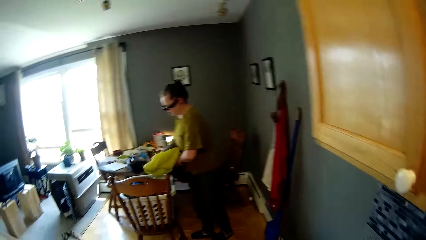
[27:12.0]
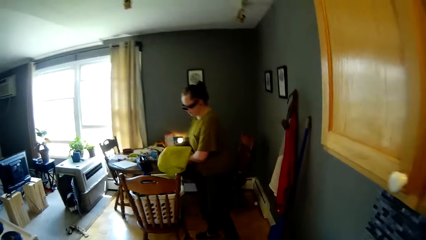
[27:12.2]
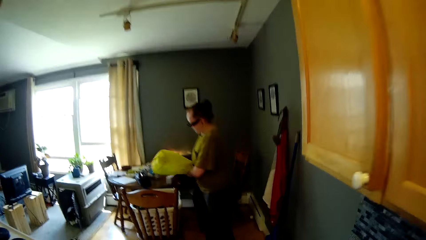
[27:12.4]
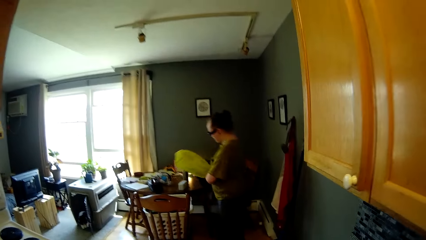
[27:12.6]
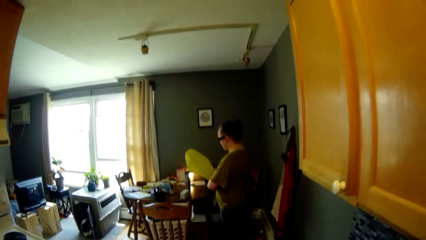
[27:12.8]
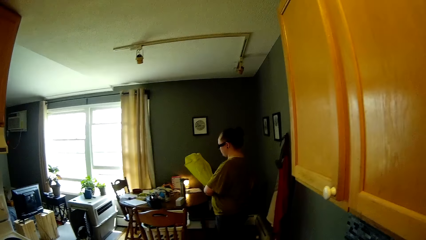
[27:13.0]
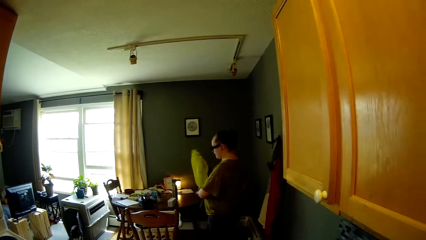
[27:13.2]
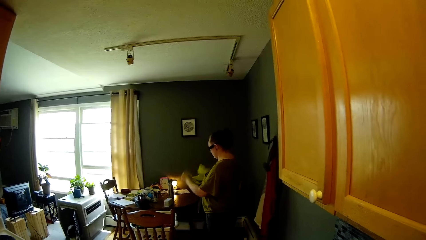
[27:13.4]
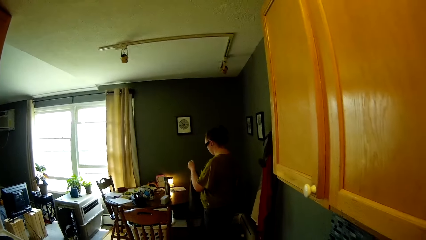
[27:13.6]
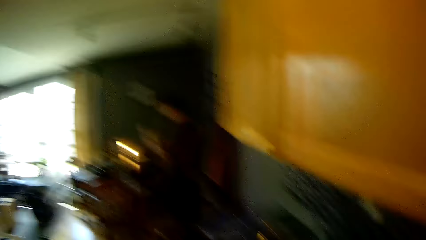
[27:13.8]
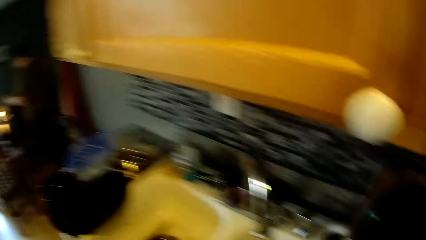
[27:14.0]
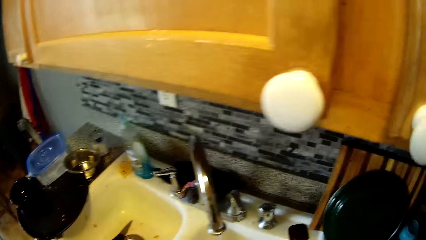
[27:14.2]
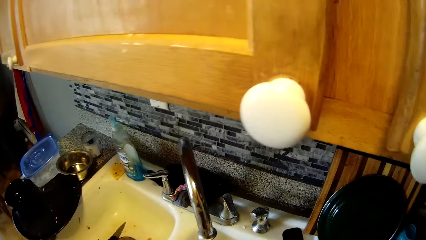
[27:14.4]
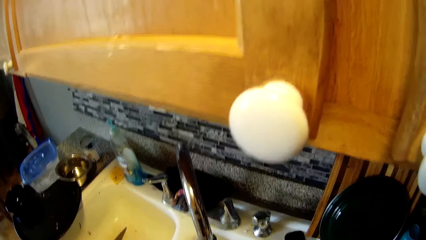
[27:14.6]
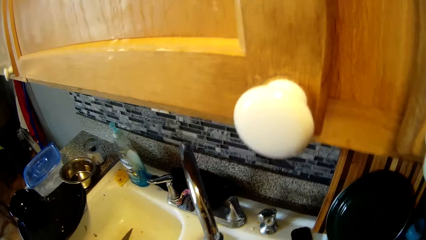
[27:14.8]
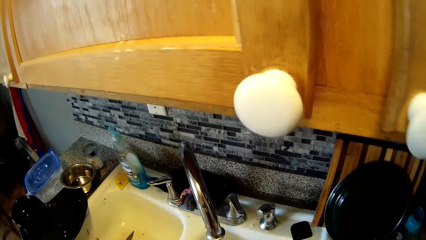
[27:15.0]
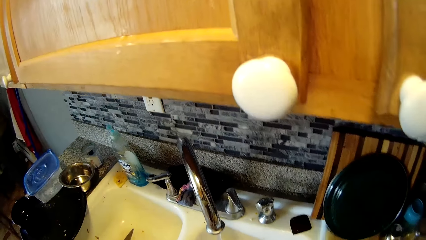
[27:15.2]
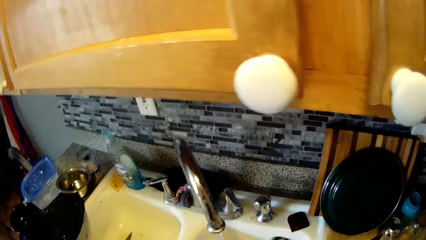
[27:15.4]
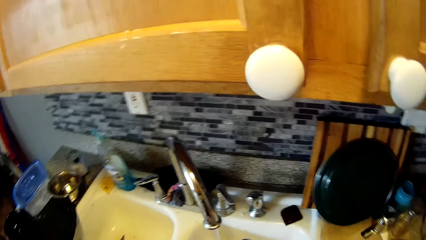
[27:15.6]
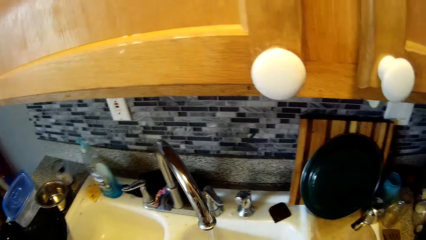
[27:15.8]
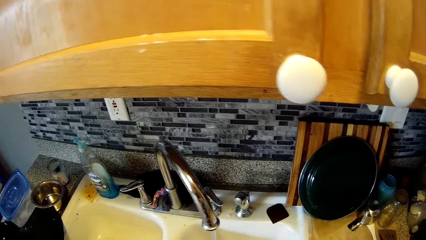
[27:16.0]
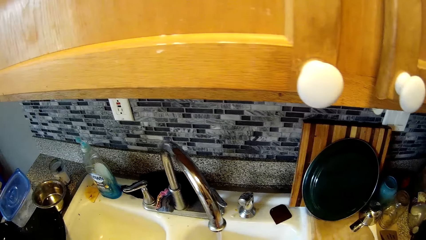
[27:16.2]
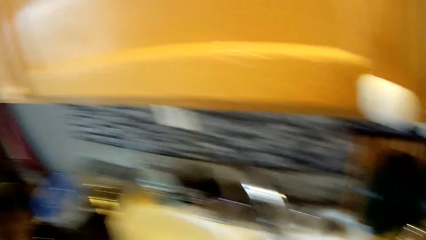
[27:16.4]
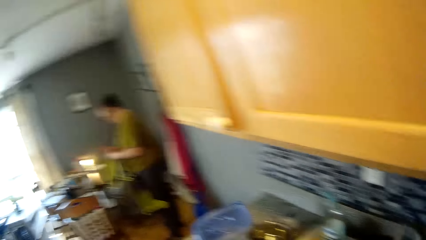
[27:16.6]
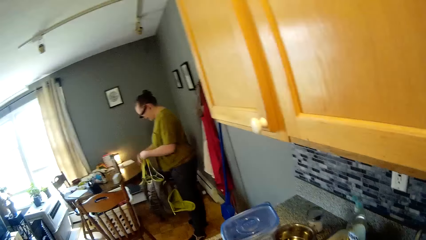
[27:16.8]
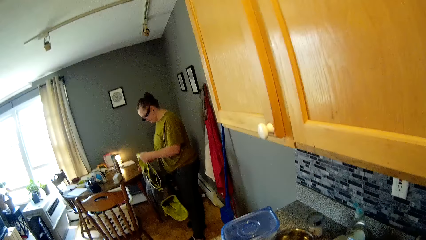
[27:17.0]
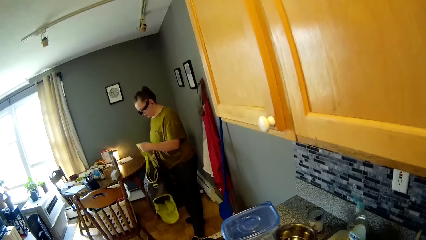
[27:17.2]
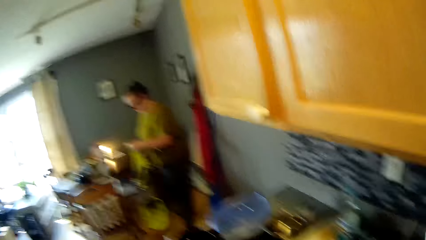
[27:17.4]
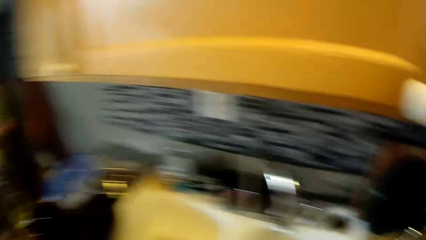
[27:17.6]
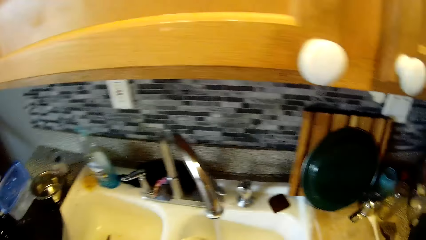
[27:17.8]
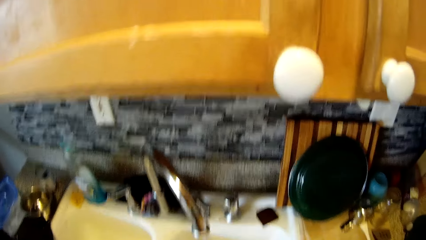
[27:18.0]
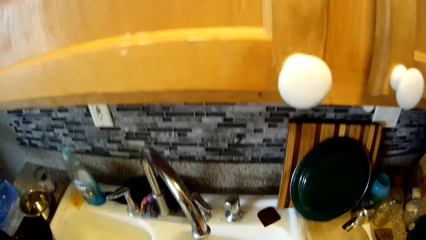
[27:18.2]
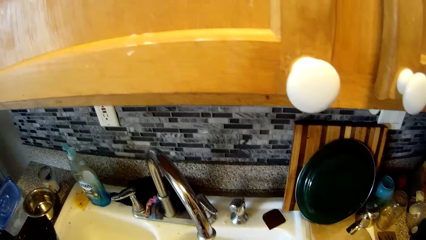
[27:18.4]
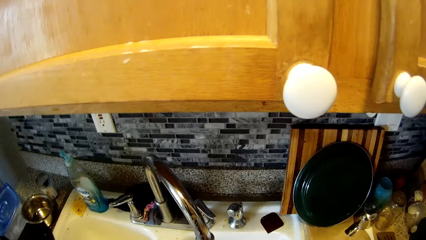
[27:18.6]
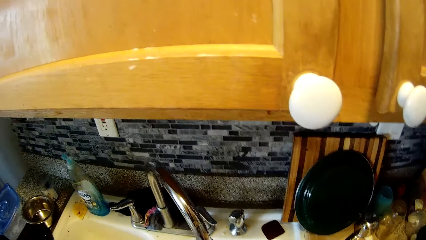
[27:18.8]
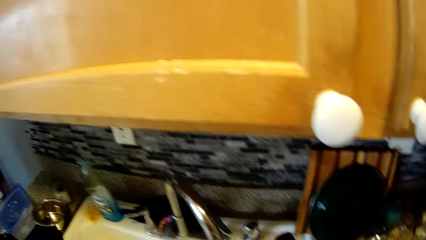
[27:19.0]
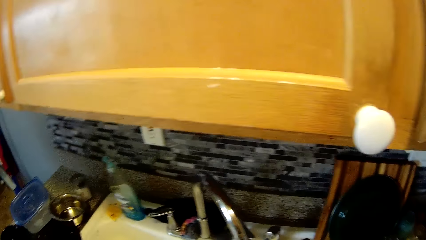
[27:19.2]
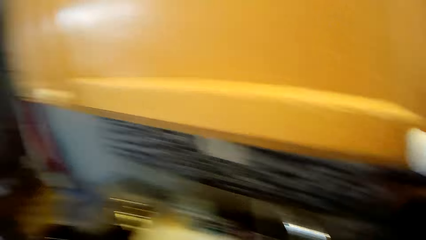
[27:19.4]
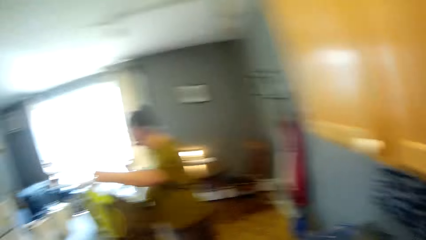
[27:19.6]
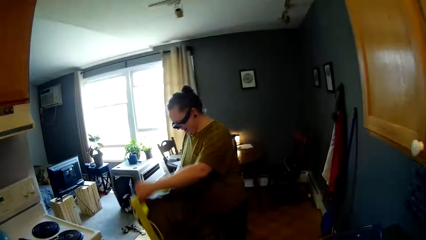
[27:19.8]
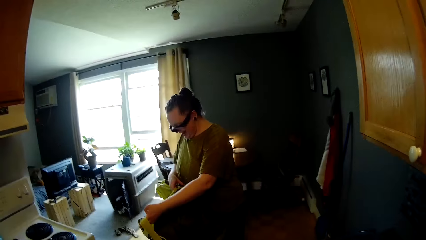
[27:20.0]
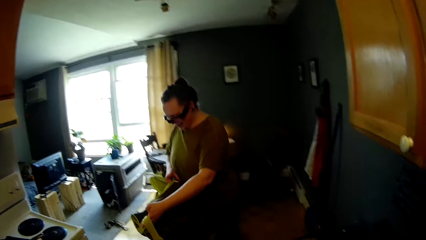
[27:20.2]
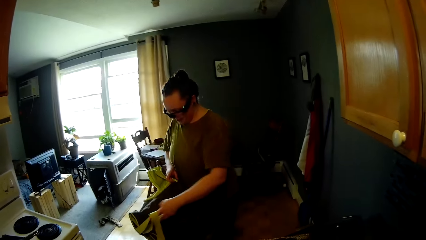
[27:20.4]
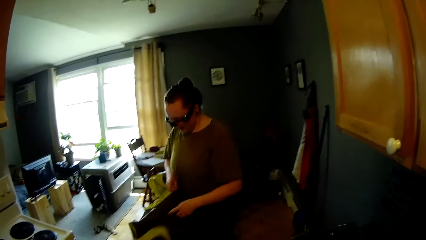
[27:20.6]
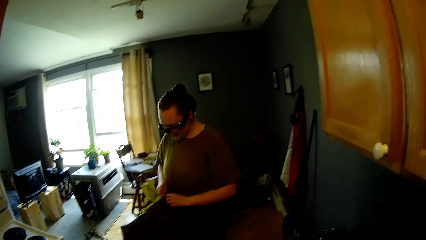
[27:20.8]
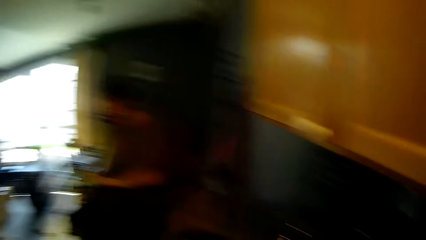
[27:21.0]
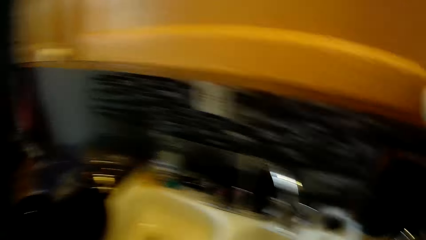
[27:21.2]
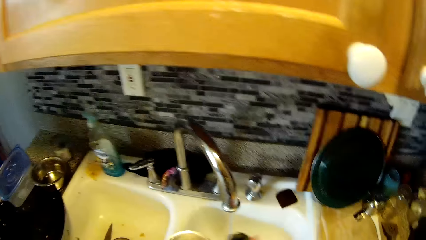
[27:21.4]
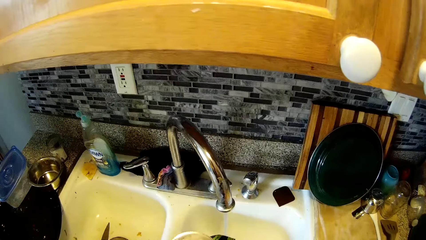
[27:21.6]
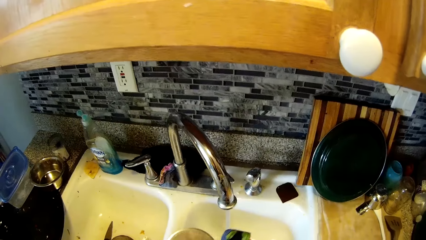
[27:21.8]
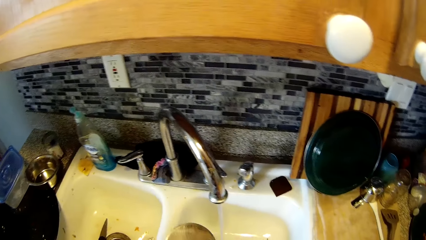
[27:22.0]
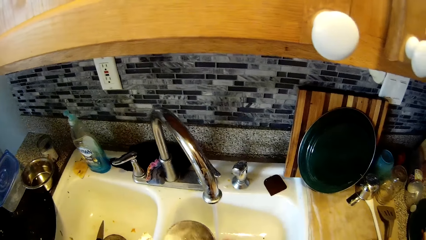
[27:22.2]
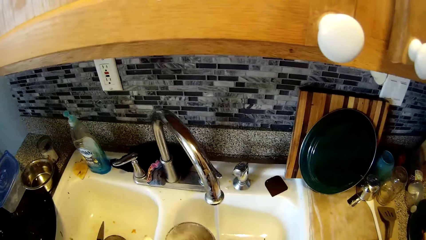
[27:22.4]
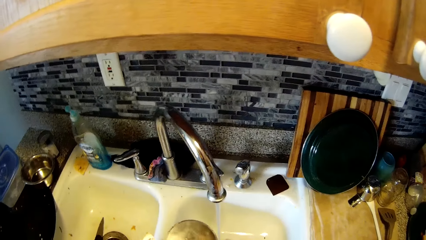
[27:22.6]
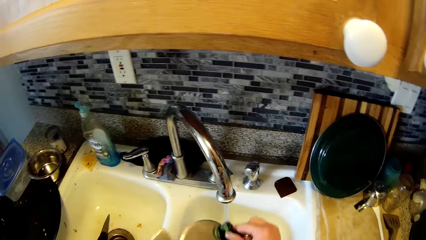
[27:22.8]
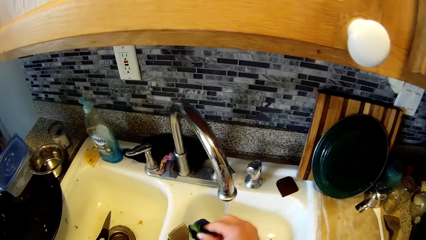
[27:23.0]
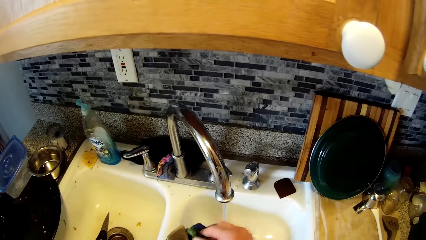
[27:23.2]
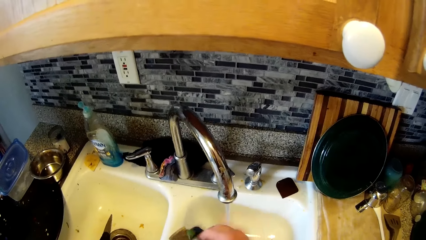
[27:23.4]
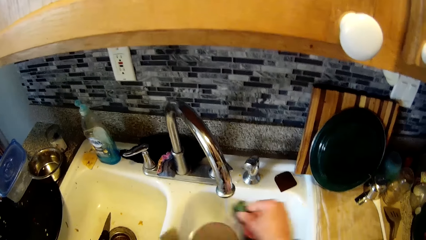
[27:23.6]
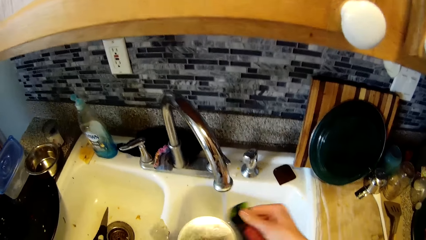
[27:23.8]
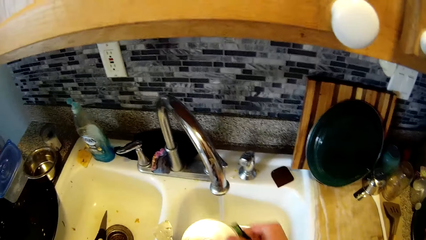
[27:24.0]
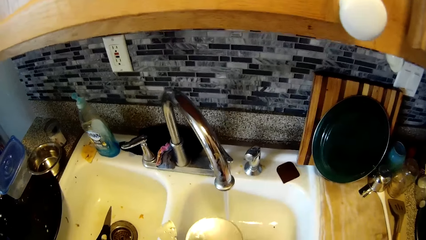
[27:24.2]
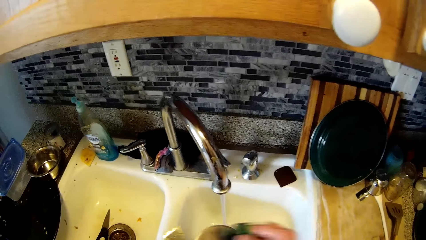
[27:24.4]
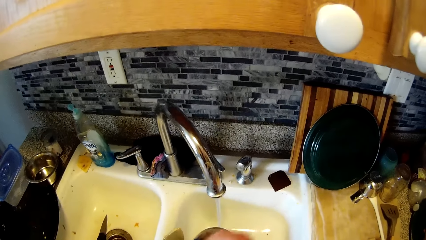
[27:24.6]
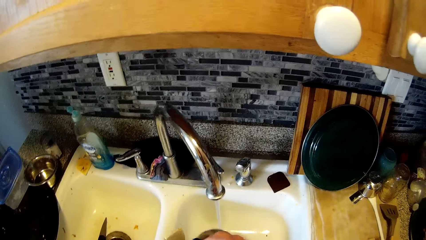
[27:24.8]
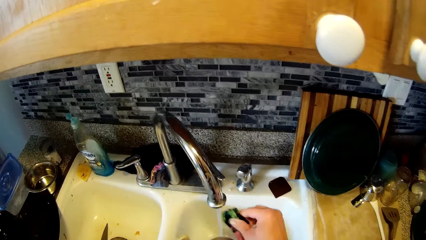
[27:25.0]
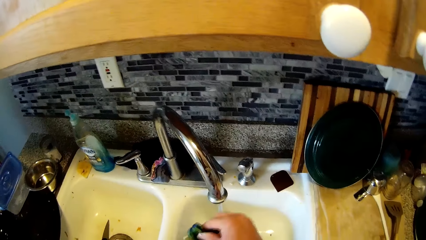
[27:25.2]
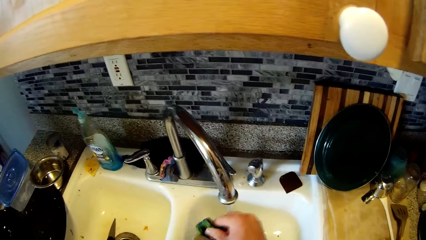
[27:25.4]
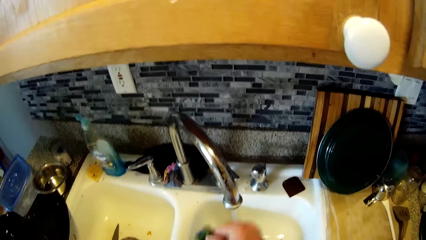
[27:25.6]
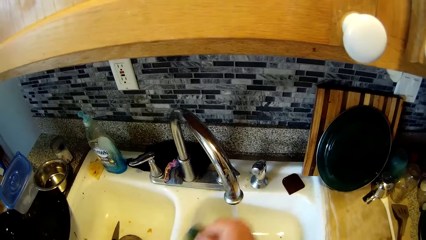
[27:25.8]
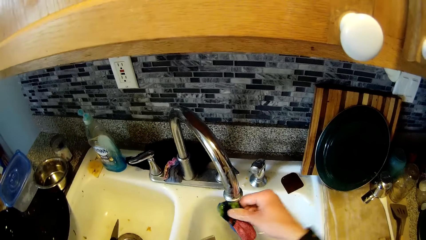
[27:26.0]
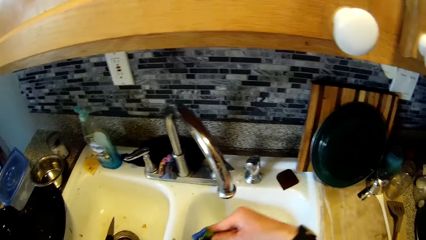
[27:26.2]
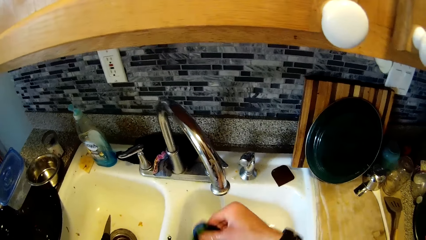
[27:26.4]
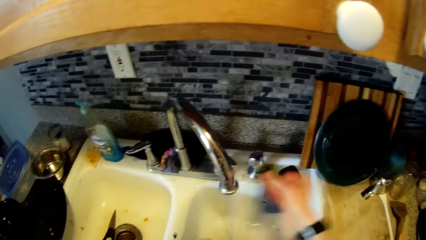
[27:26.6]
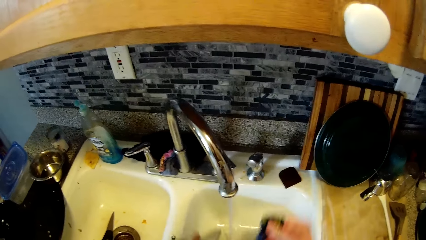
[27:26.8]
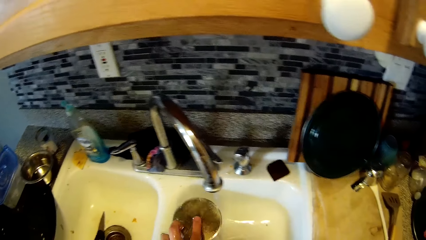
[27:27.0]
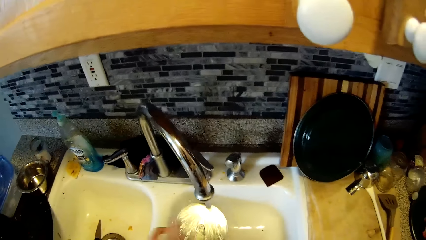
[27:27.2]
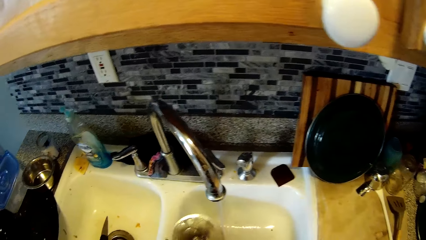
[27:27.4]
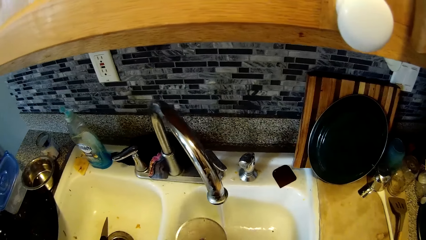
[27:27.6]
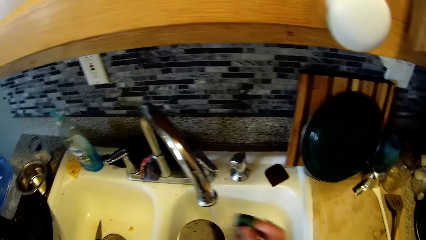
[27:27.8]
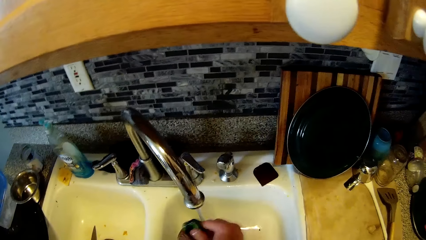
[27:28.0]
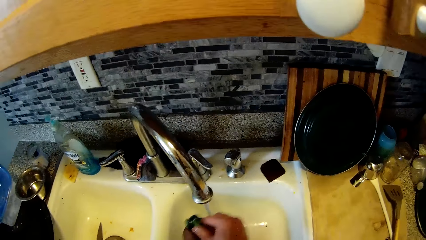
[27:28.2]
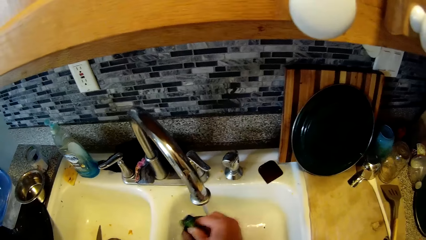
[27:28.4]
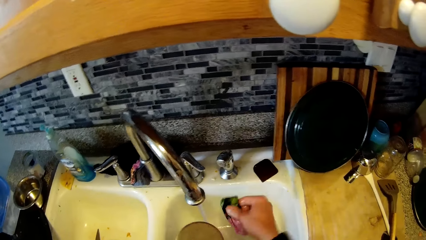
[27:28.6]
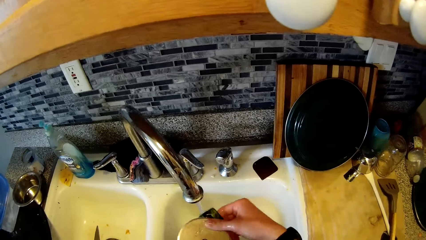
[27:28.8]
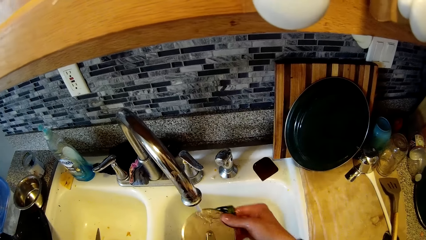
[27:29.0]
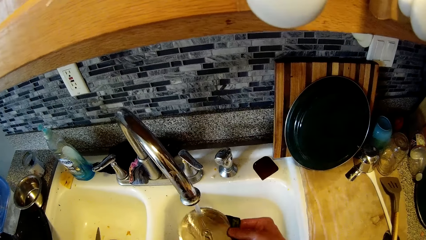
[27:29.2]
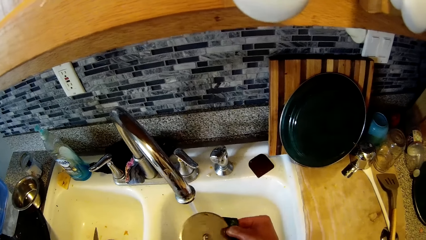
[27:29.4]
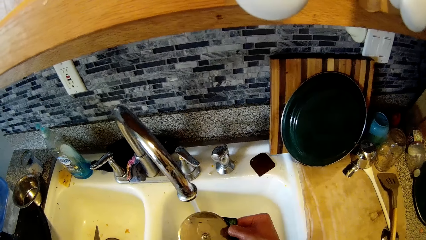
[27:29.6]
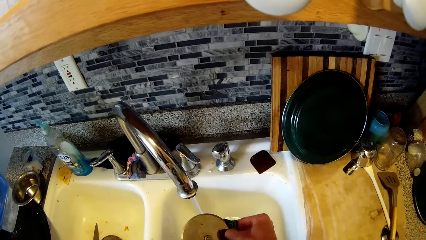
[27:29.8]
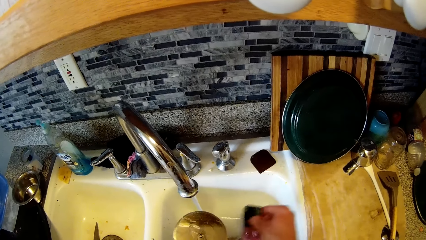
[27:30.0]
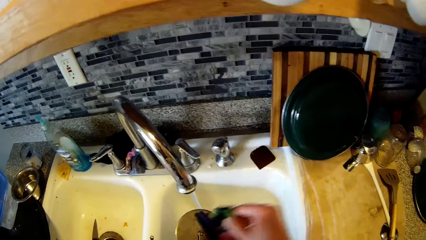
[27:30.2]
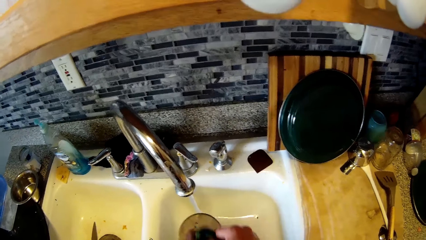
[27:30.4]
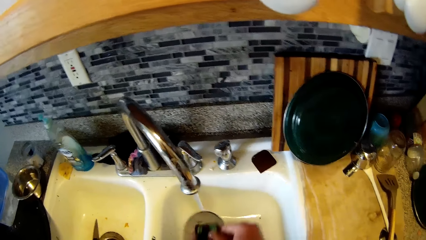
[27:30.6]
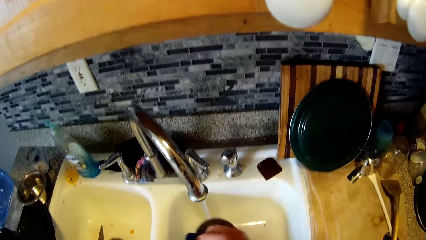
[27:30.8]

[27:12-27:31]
The camera wearer turns to the side. A woman throws a cloth in a basket on the dining chair with her right hand. The woman holds the cloth or a carrier. The camera wearer turns to the side. The woman carries a bag with both hands. The camera wearer washes the bread slicer with a sponge in his right hand.
